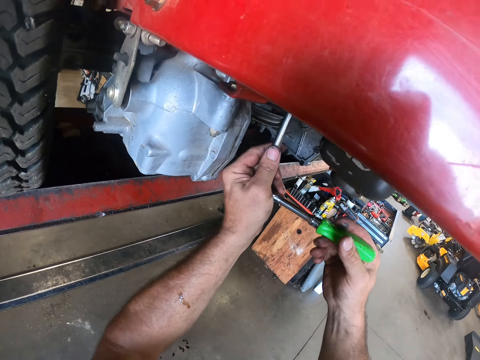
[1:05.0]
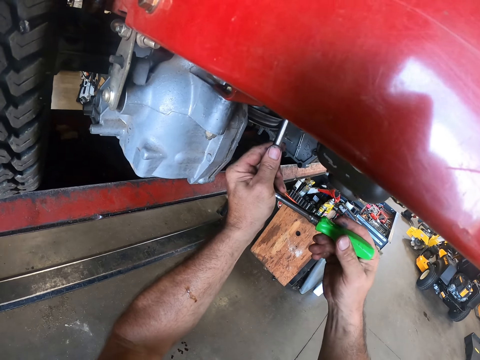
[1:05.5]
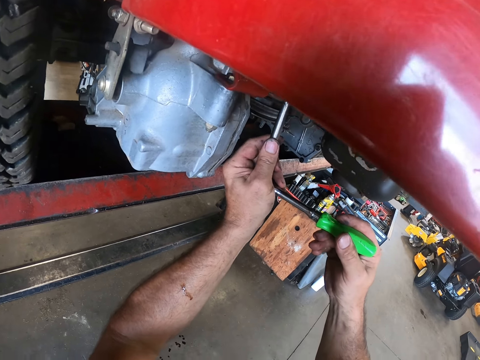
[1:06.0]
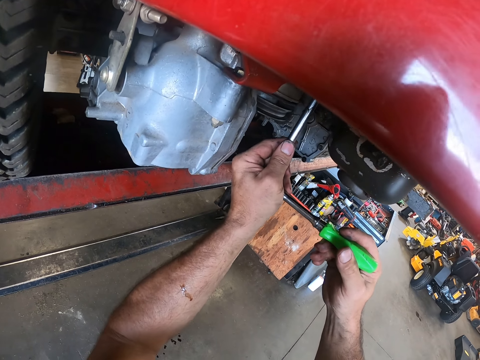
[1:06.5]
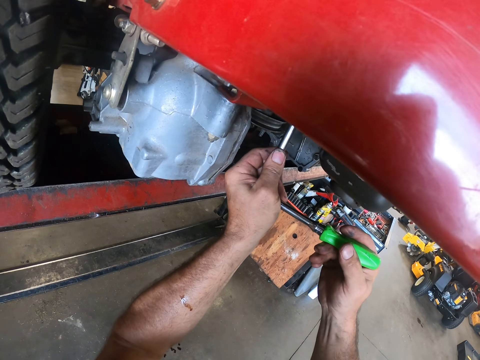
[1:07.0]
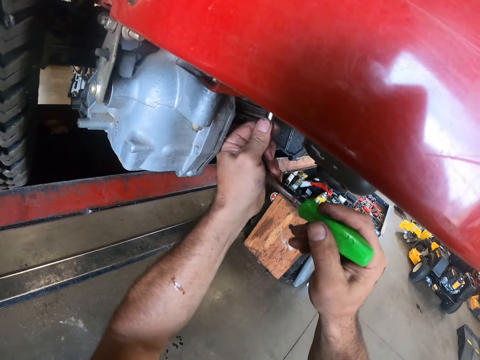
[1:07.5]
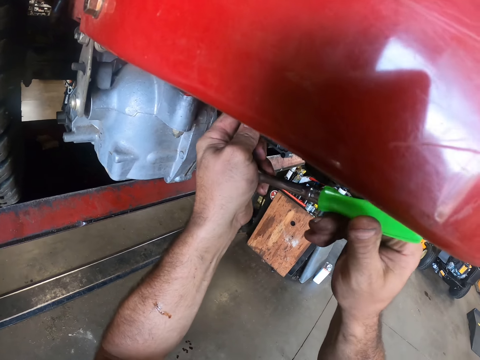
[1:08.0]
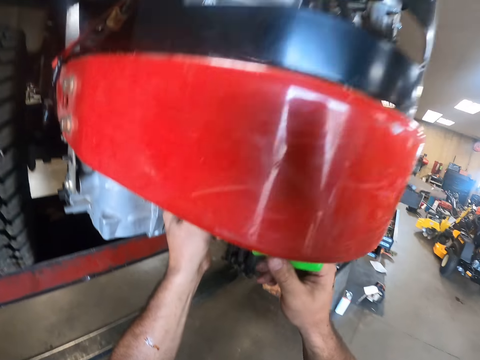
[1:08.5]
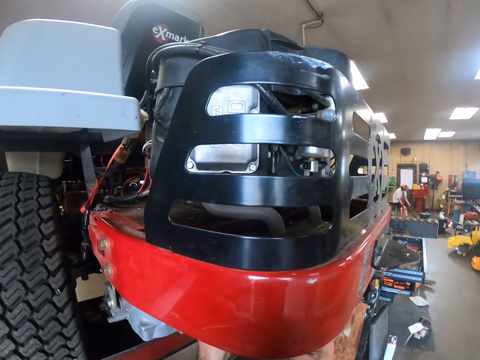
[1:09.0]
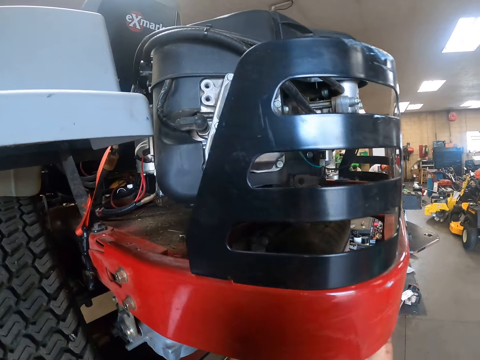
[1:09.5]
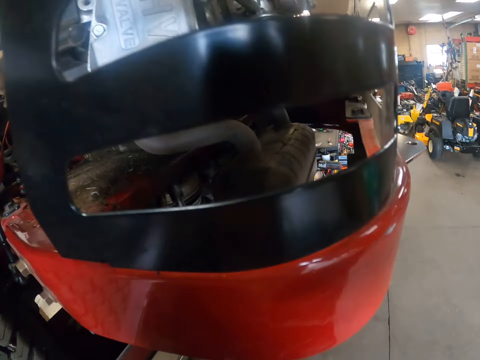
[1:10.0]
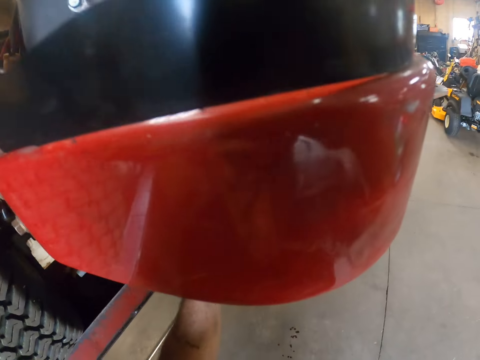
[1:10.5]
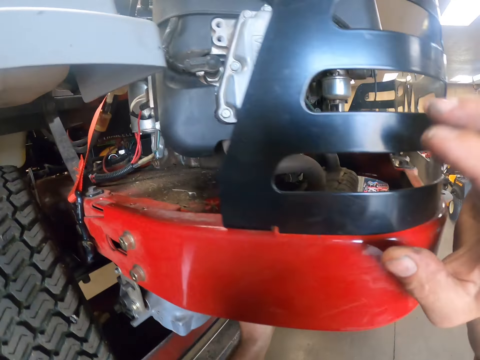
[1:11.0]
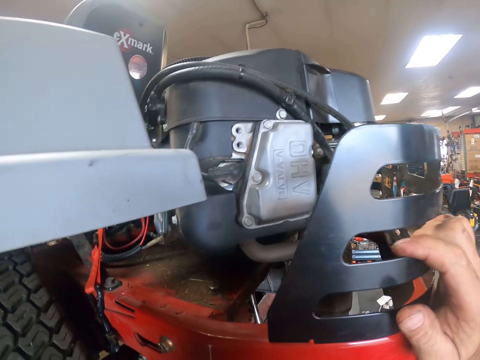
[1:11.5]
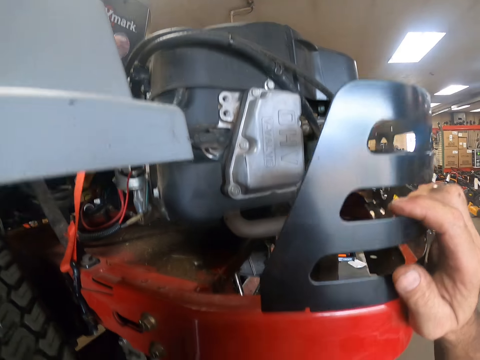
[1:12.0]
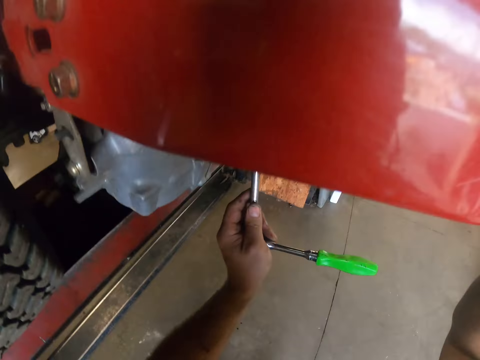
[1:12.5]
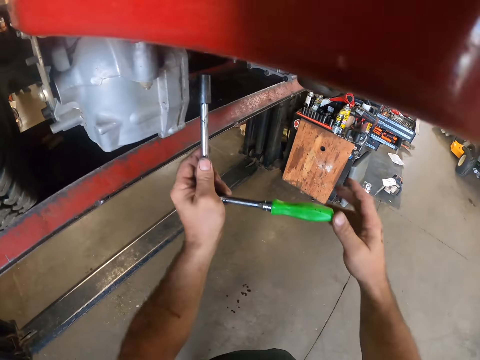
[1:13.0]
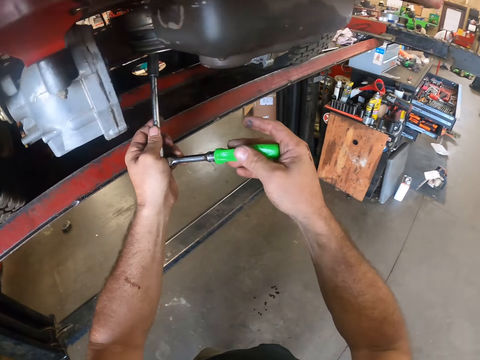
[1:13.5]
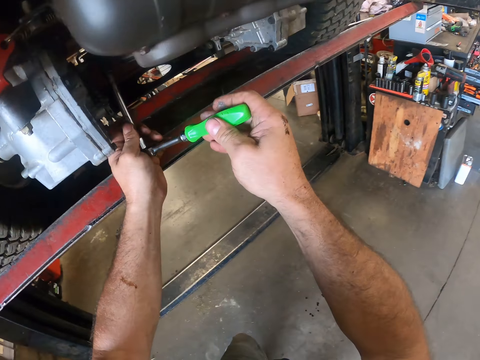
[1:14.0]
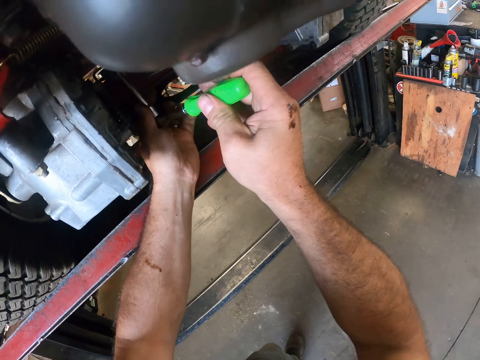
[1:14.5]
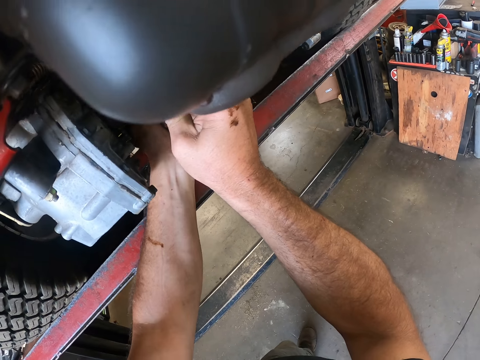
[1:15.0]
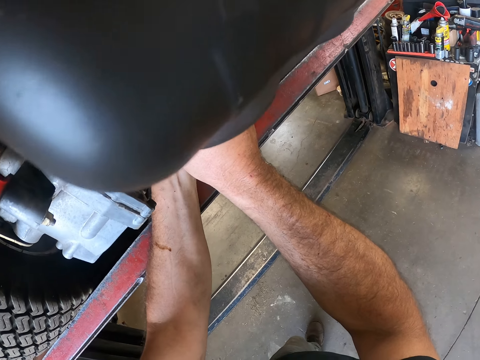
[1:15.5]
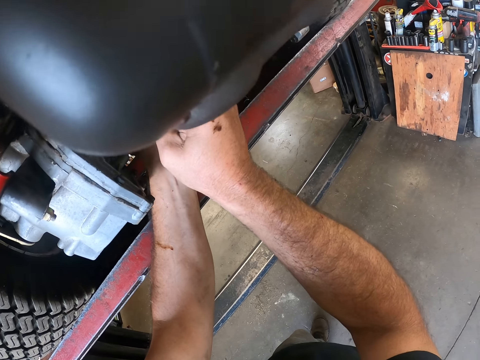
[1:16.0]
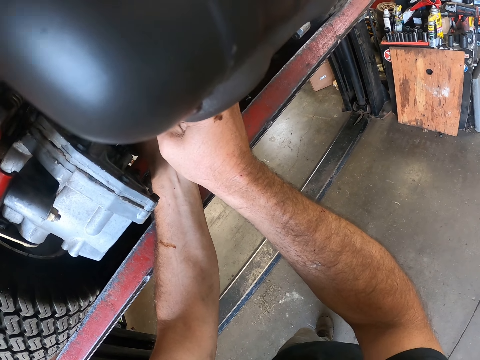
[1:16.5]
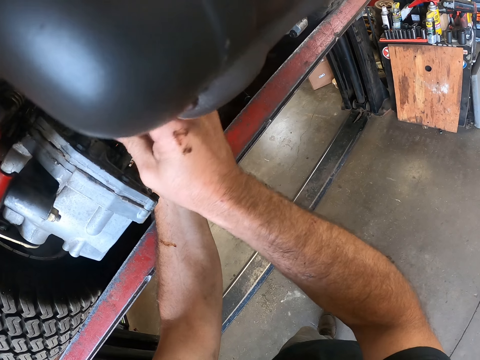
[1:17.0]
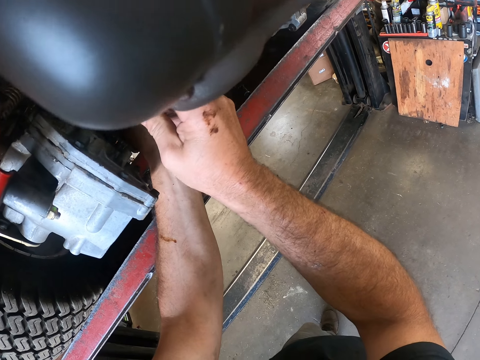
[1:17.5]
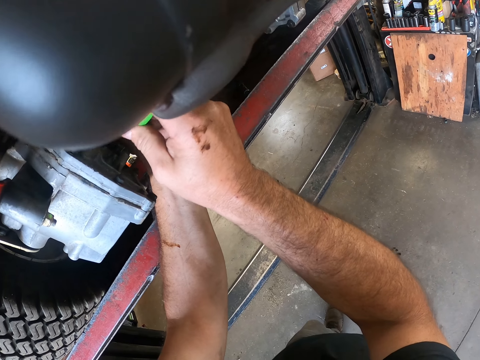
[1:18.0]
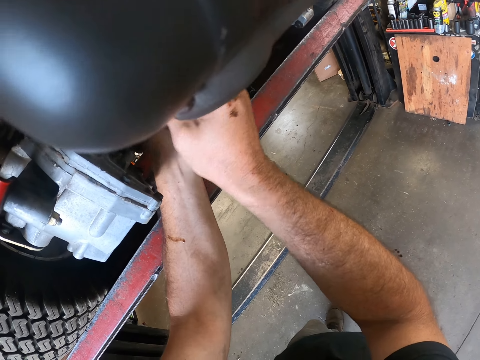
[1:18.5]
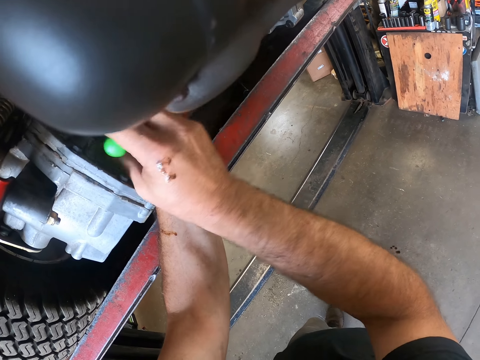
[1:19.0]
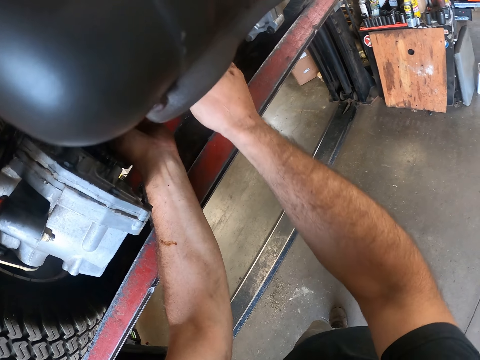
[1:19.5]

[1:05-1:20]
The camera wearer loosens a bolt from the lawn mower with the tap spanner-screwdriver. He touches a part of the lawn mower with his right hand. He loosens a bolt from the lawn mower with the tap spanner-screwdriver.

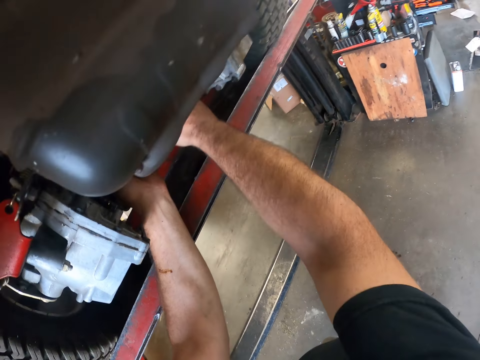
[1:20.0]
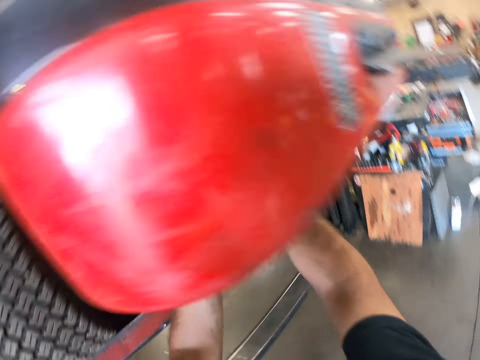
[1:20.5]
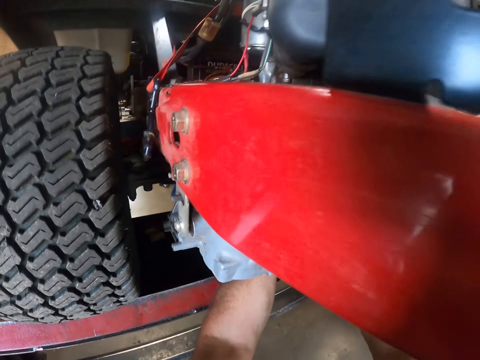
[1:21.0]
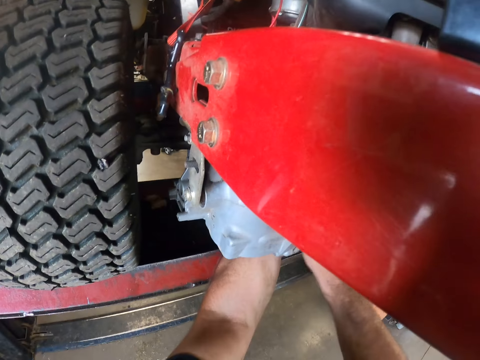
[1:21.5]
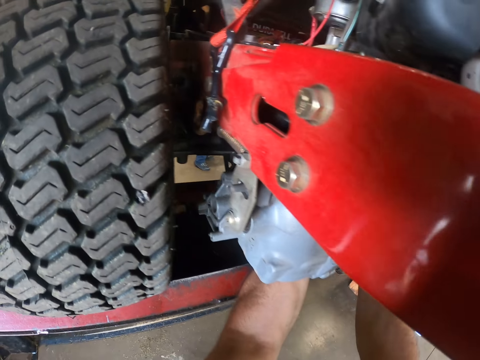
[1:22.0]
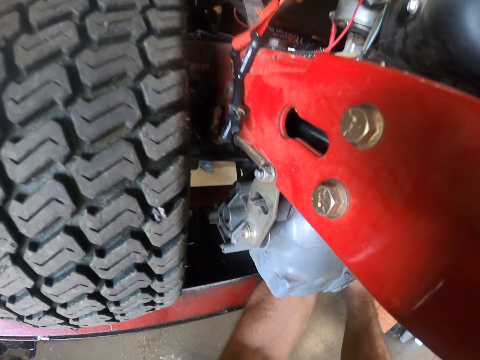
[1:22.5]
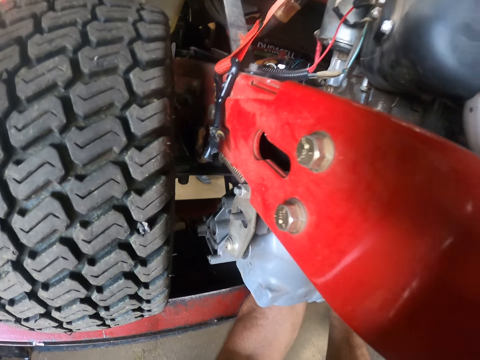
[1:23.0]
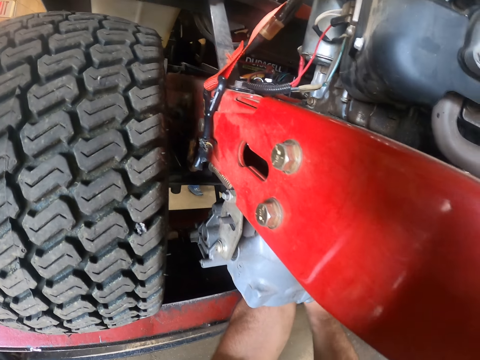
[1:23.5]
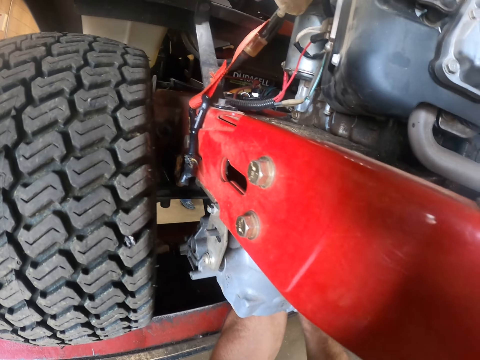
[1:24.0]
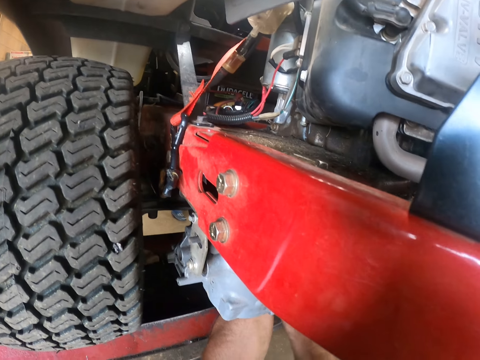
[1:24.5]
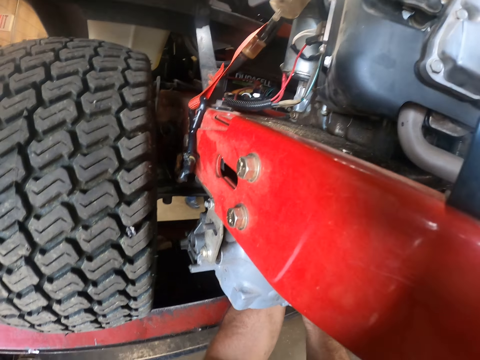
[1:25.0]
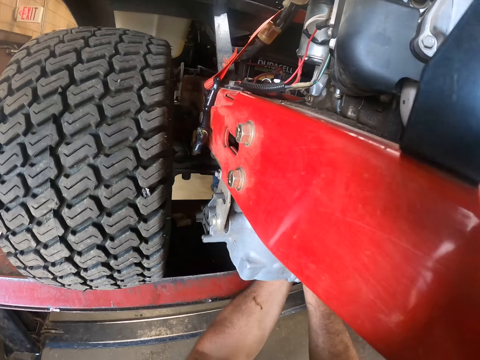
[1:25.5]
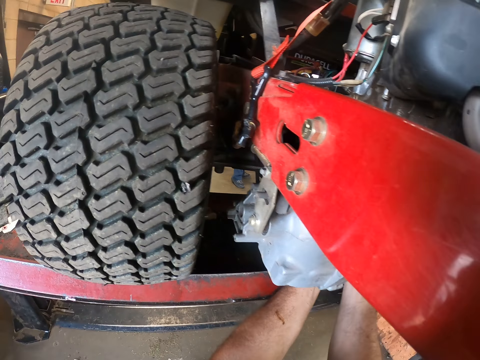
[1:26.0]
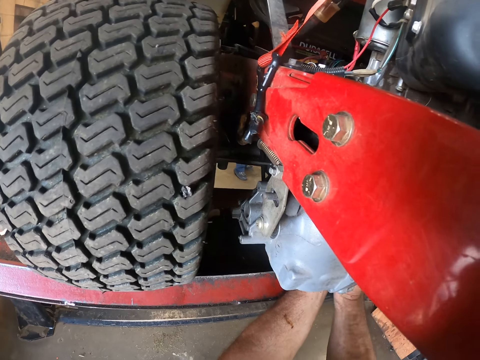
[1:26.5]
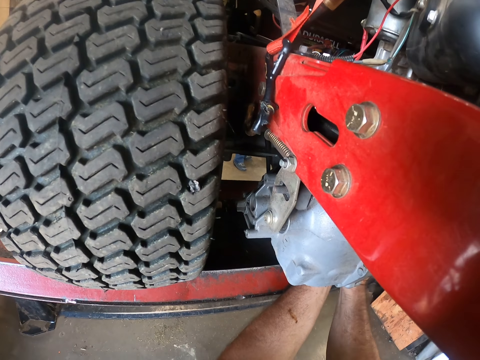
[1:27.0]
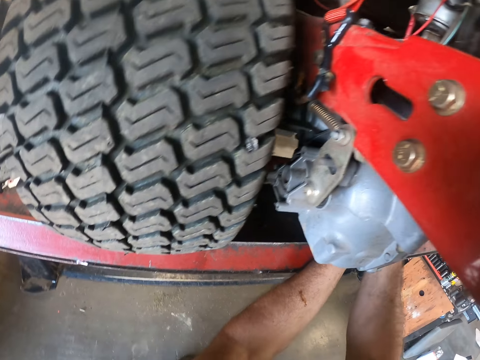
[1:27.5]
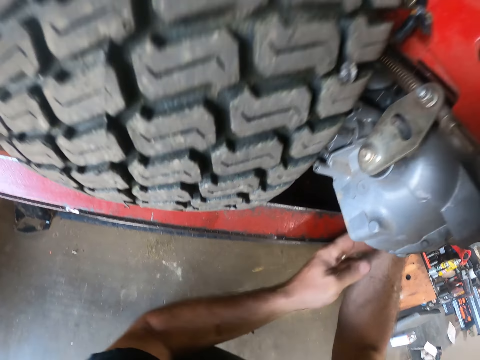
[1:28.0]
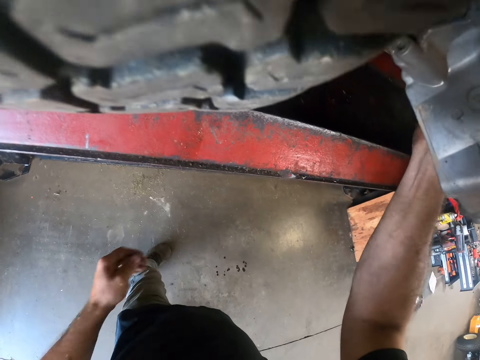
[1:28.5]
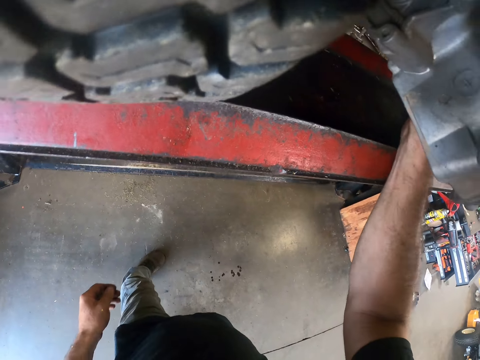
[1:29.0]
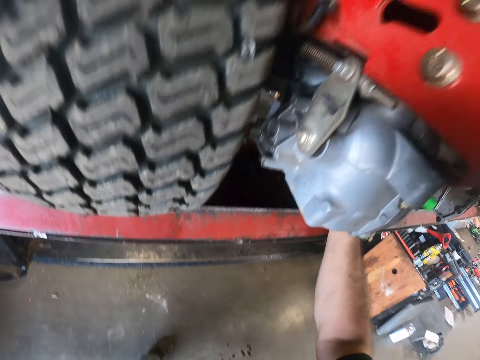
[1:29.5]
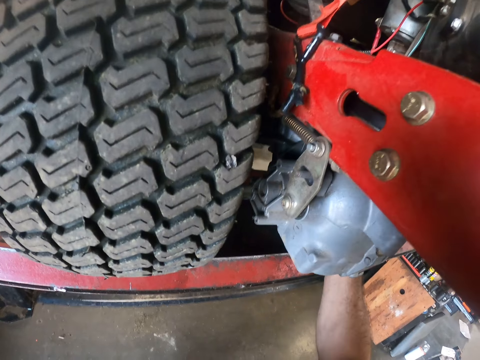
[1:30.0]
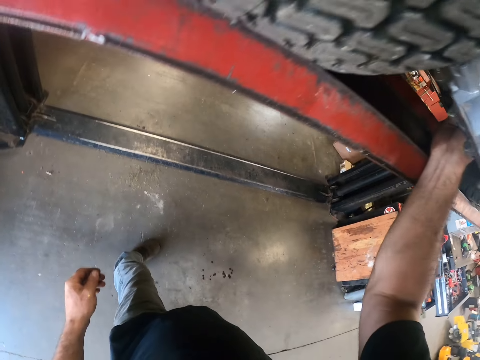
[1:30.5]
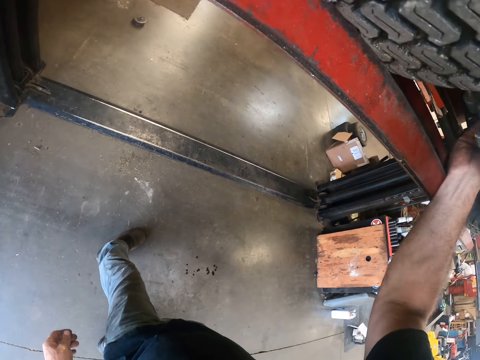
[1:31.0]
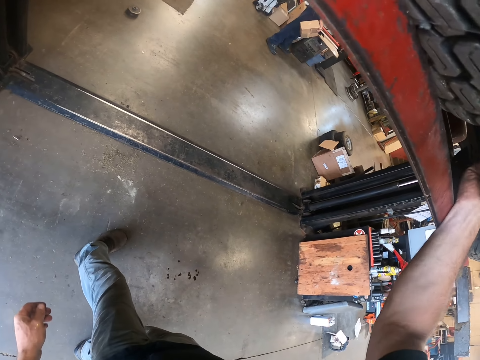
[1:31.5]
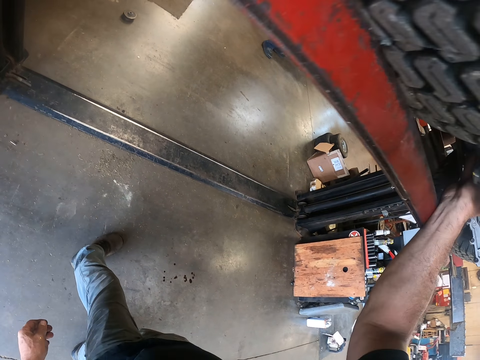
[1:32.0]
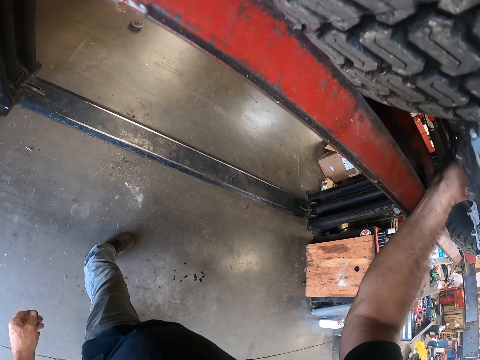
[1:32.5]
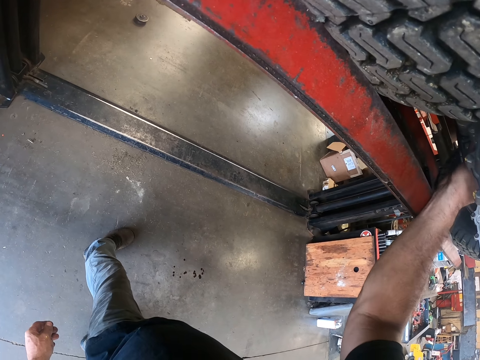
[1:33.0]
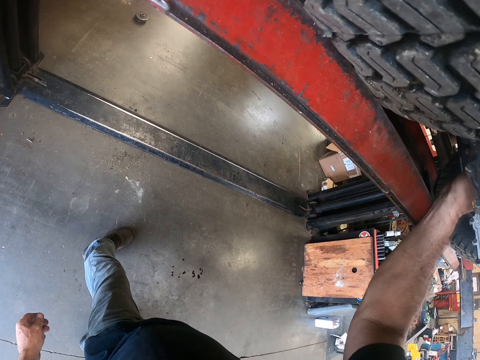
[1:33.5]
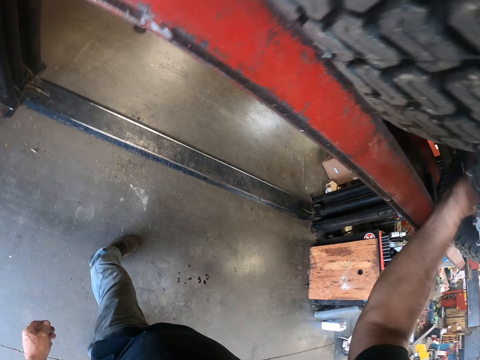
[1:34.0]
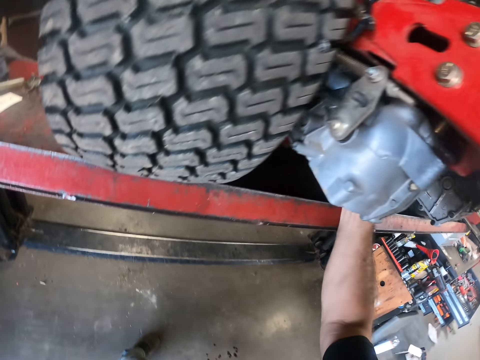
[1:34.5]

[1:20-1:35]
The camera wearer works on the car. He lowers his left hand. A man walks in. The camera wearer loosens a bolt from the lawn mower with the tap spanner-screwdriver.
